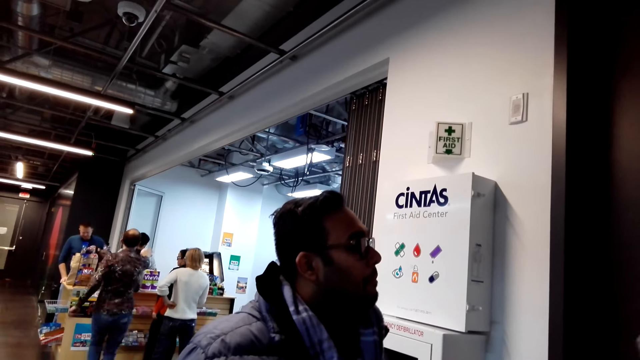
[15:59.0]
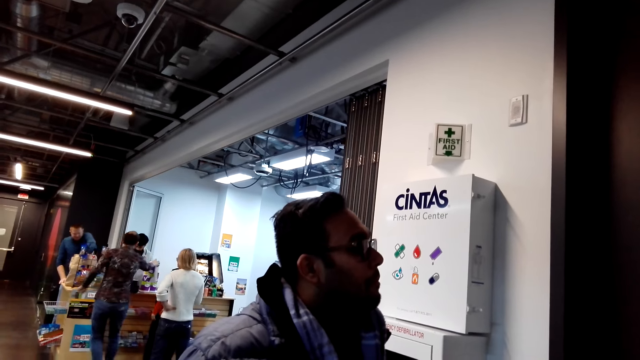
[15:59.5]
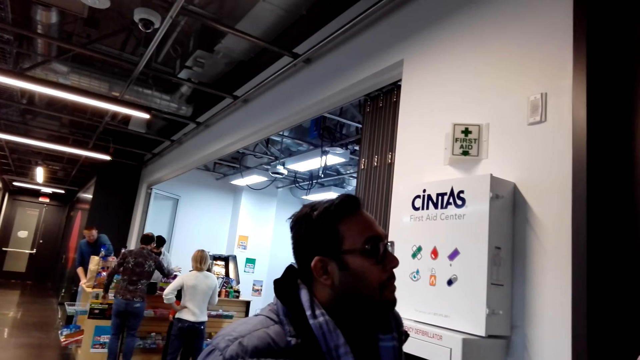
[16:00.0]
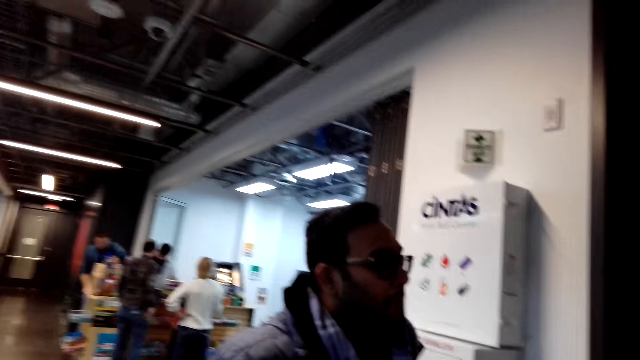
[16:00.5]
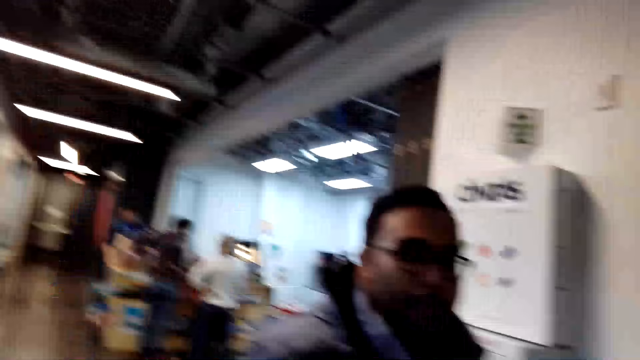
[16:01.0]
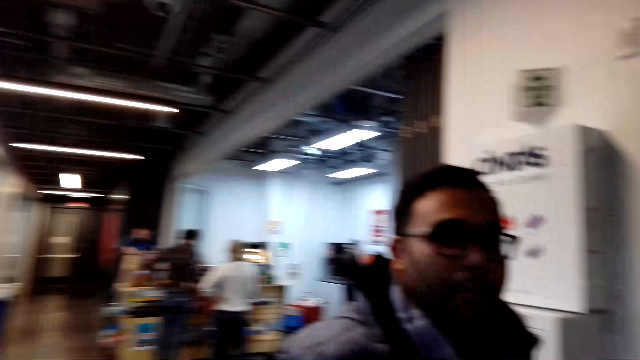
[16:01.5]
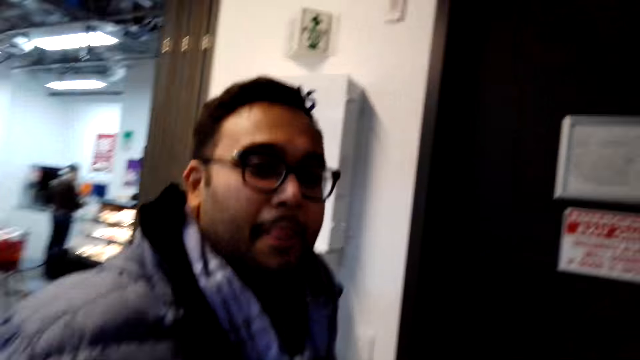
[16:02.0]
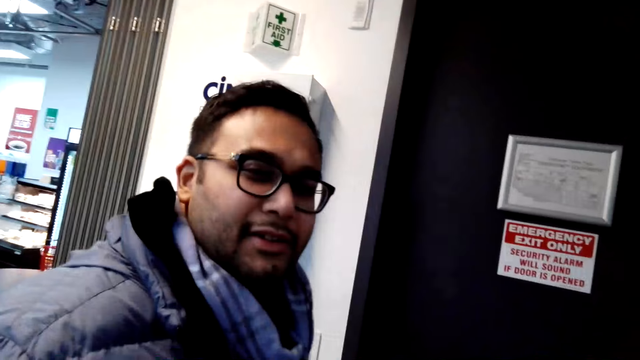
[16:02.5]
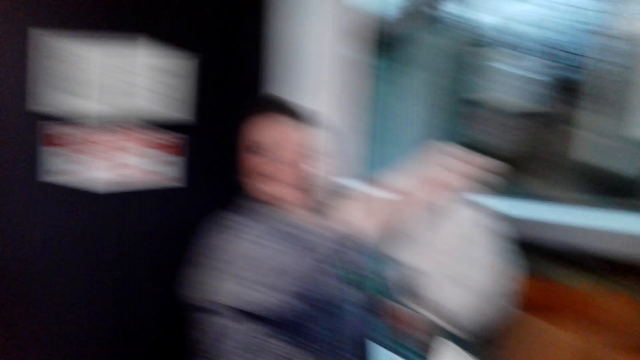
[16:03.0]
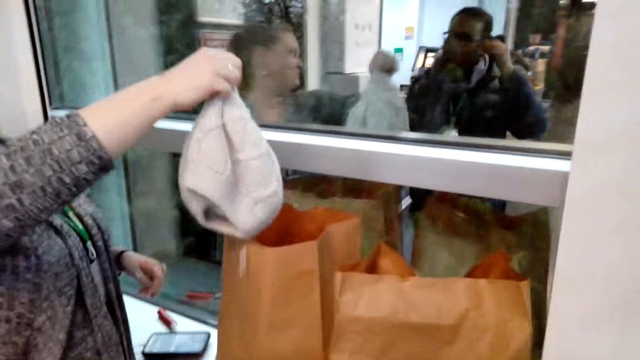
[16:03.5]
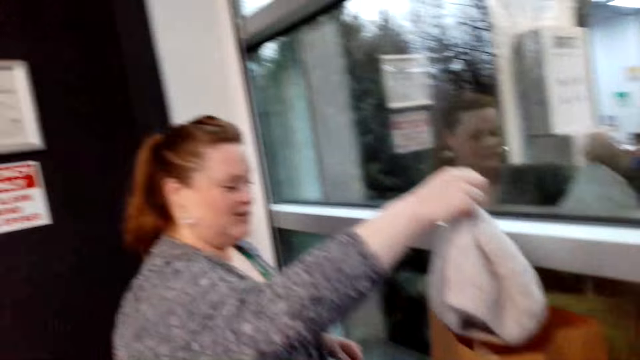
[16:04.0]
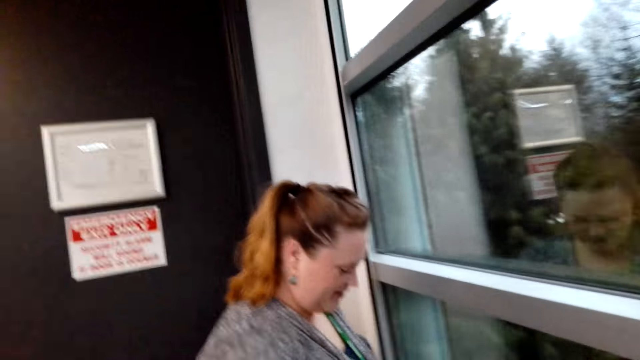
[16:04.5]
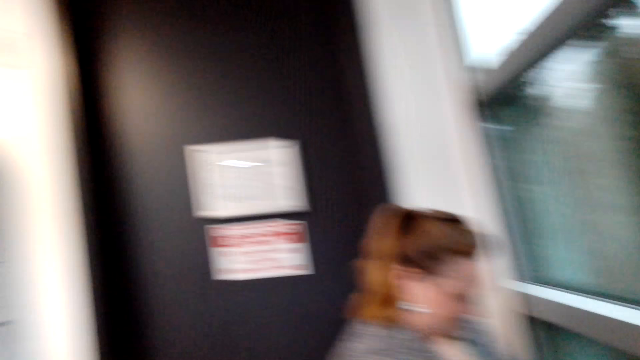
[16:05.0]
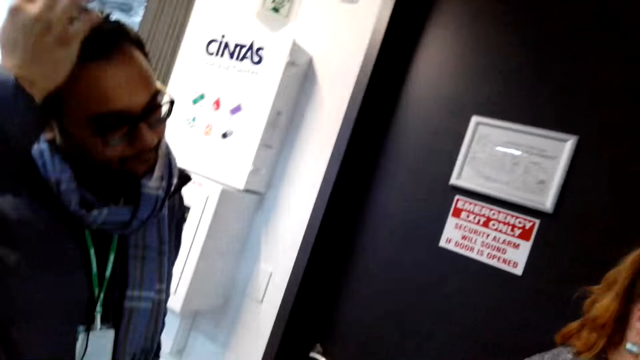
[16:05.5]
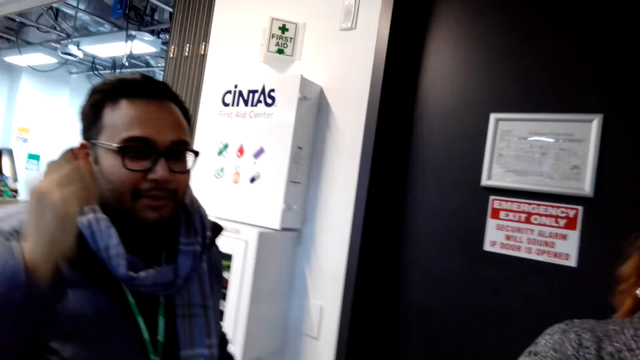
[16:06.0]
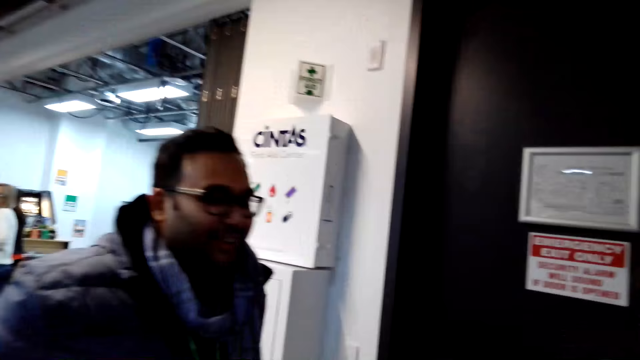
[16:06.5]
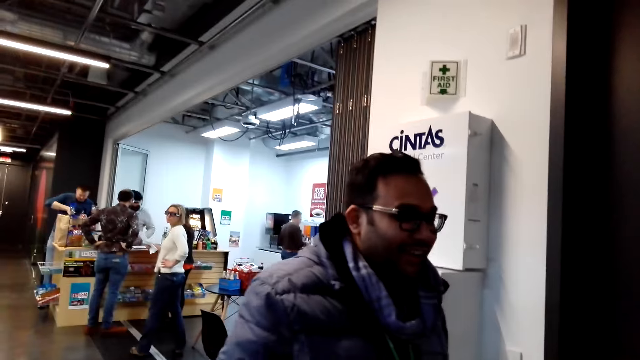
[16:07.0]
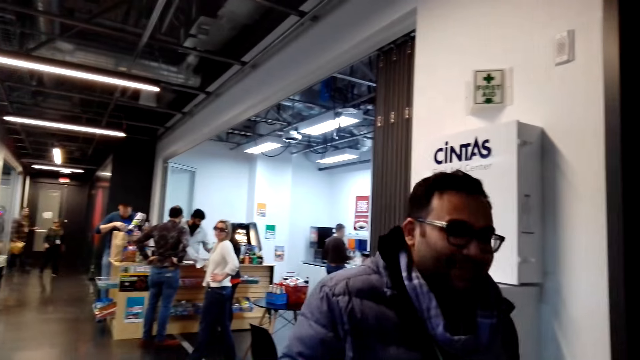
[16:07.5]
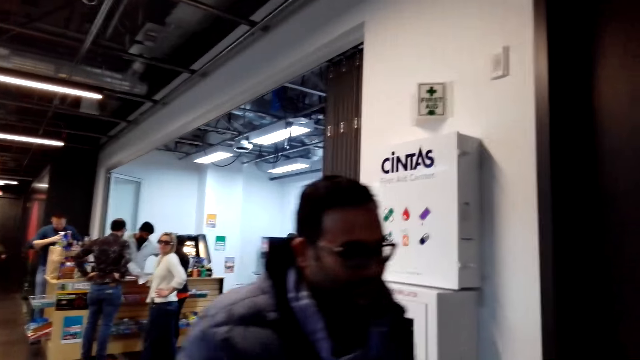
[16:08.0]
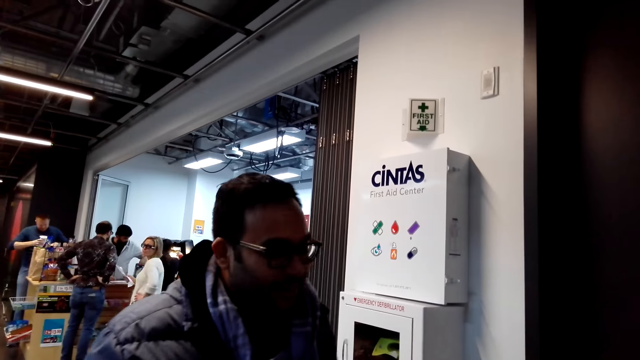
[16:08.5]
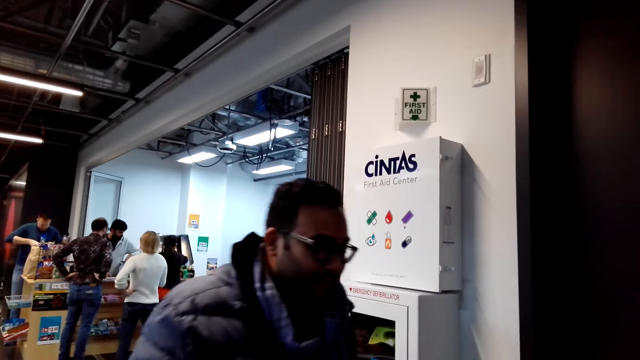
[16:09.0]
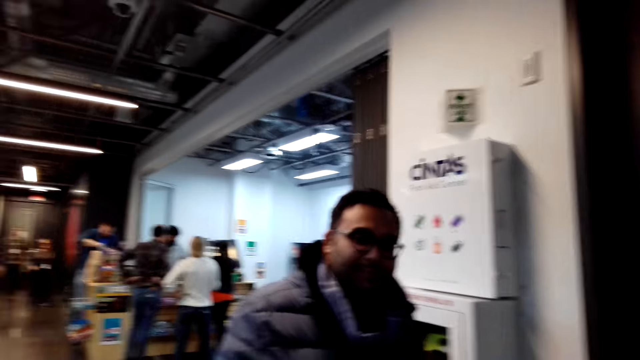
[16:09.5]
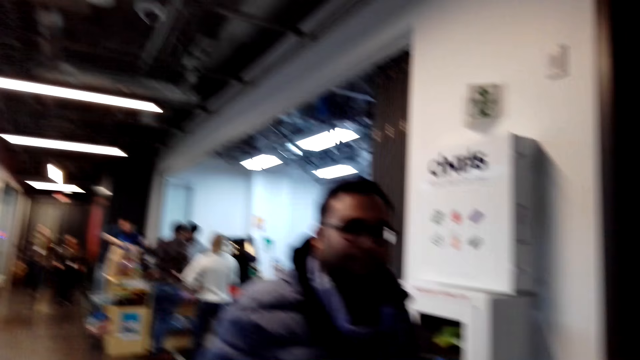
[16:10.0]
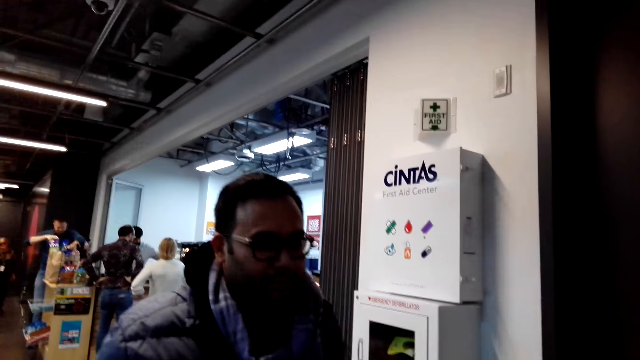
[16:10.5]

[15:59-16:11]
The woman puts the marvin in the paper. She drops the marvin hat. The camera wearer interacts with another man.

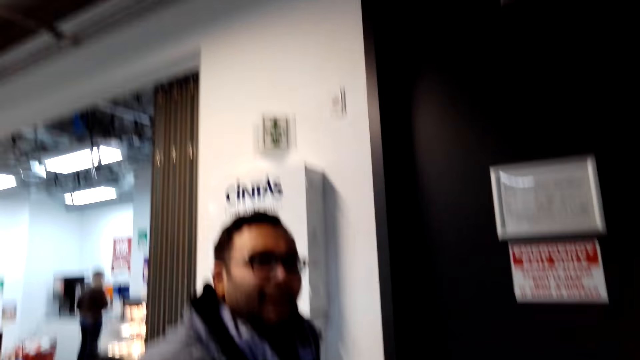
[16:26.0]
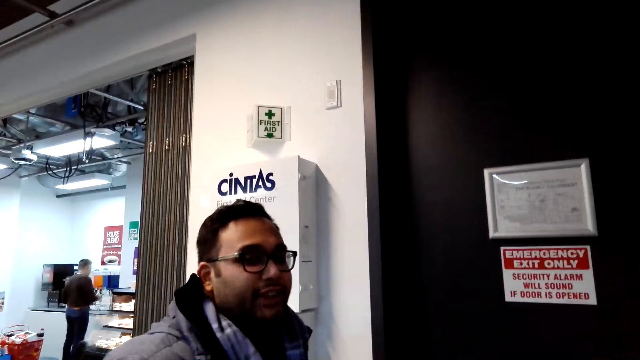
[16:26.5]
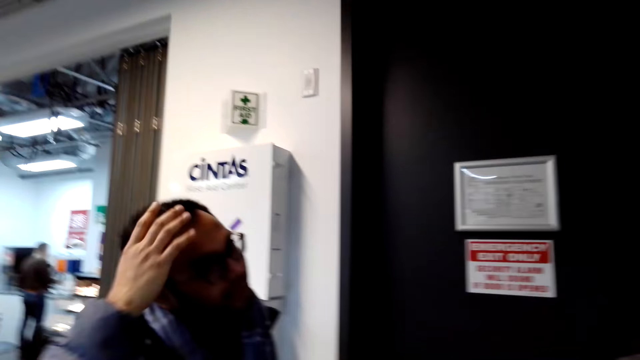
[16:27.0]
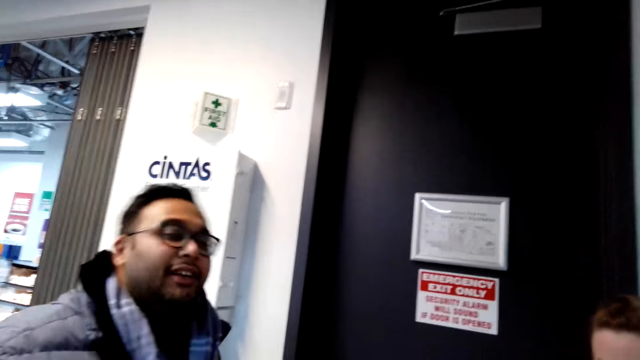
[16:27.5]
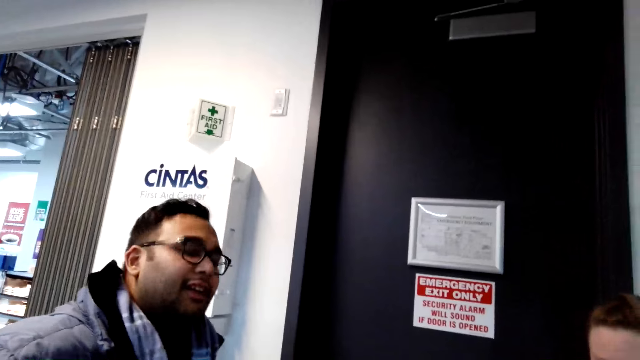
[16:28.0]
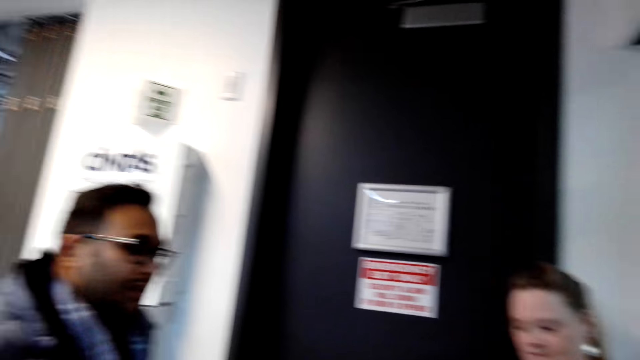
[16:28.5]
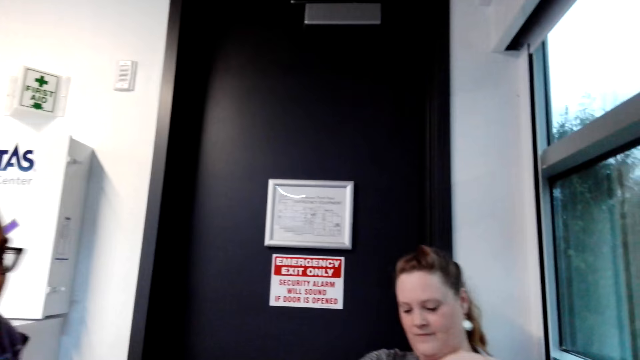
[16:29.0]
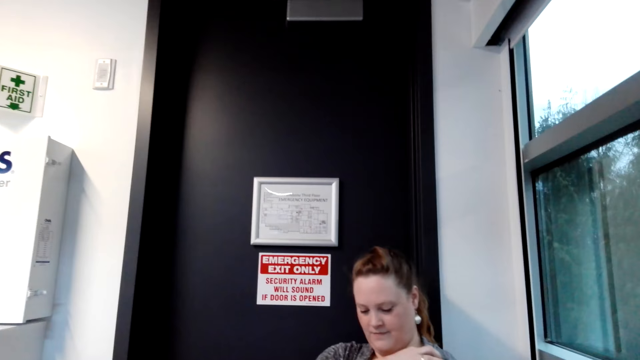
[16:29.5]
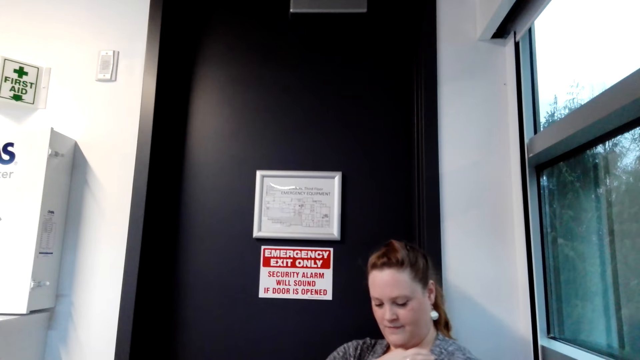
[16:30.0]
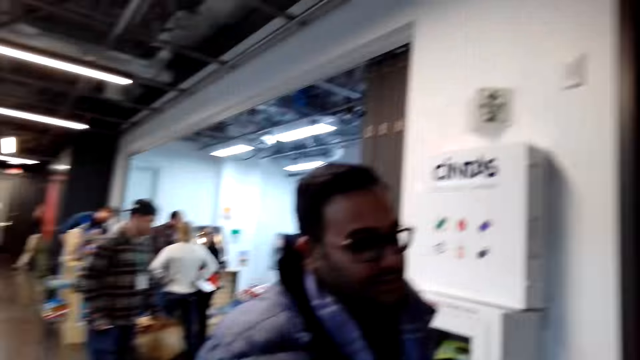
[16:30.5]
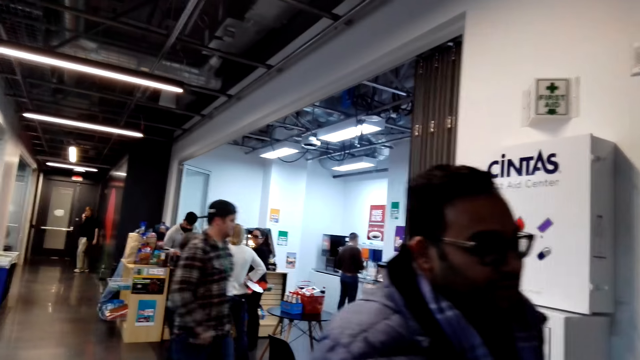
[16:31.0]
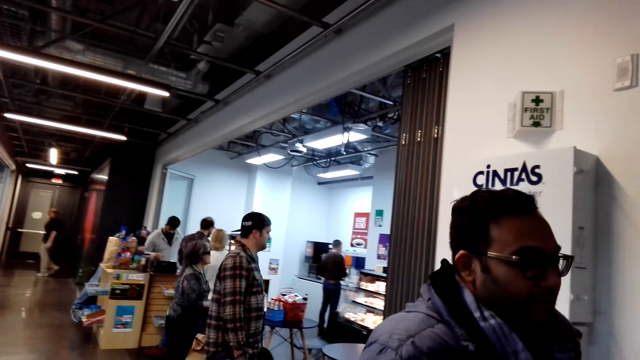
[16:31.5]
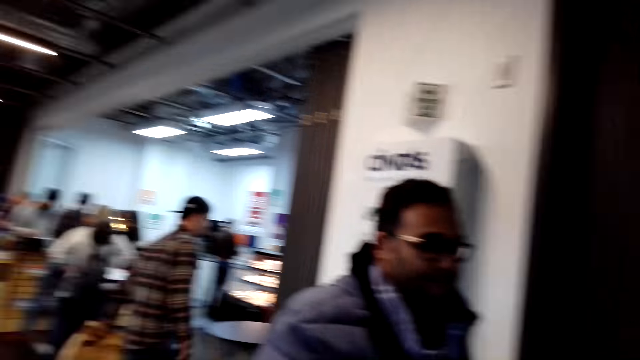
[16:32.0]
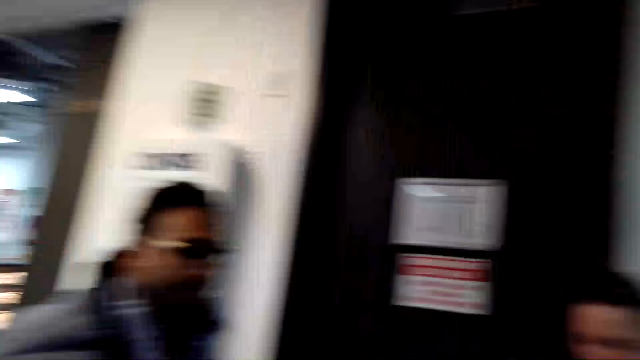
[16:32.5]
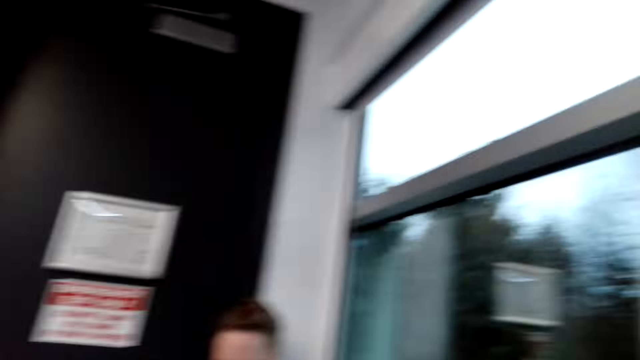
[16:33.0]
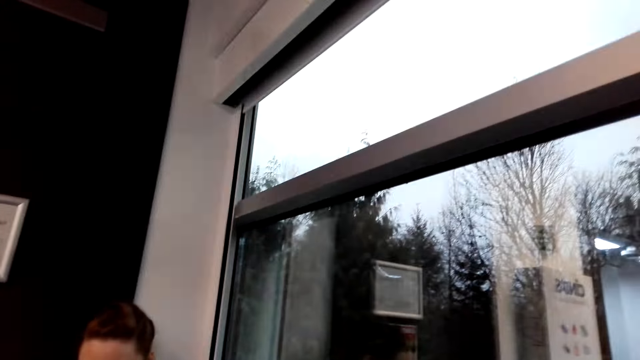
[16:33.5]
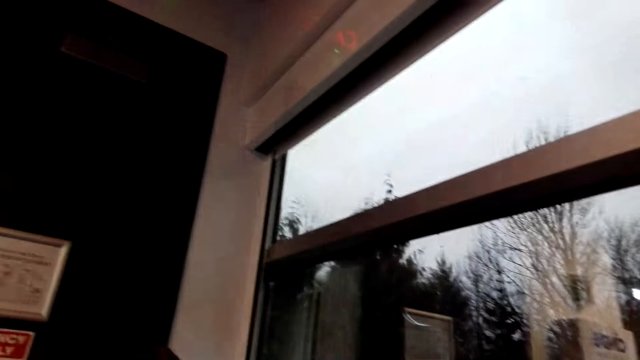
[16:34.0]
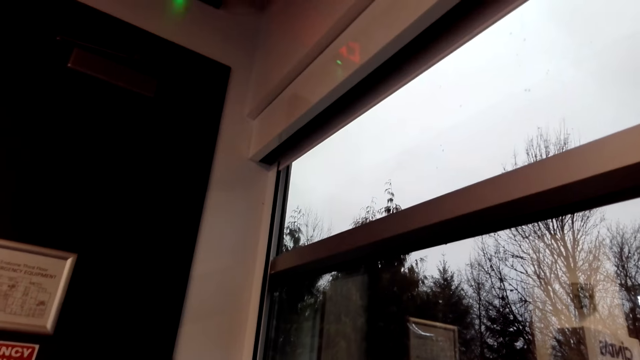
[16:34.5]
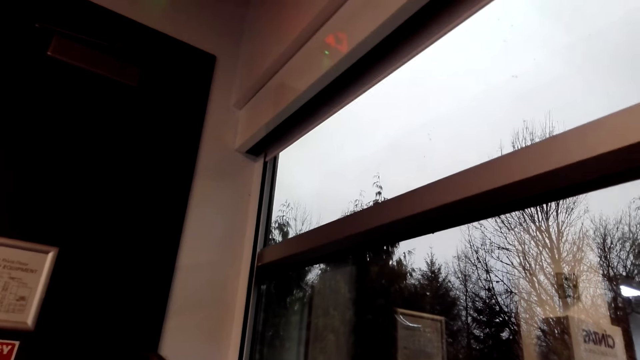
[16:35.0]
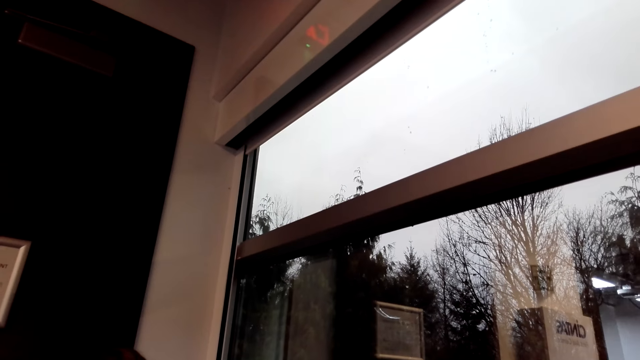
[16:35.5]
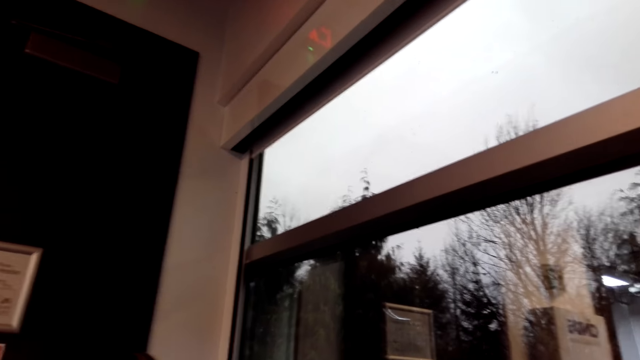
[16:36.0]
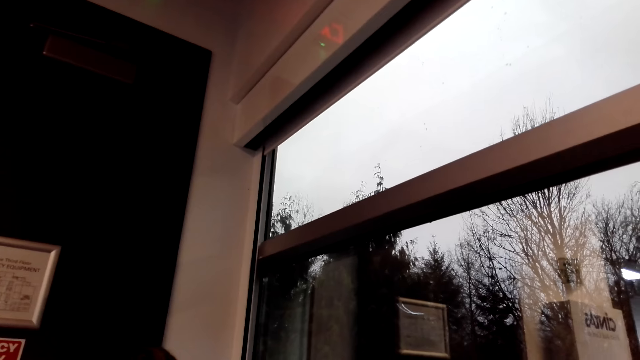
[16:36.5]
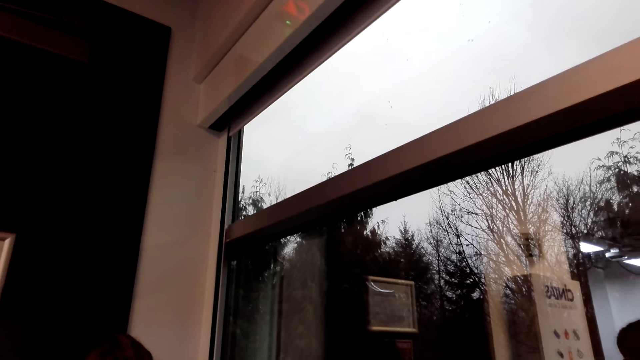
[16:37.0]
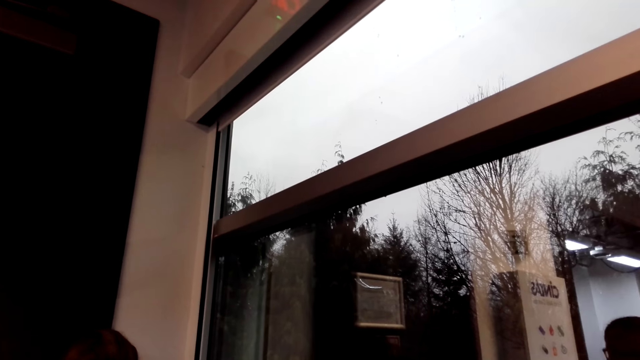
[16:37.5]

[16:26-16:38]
The man touches his head and makes gestures. The camera wearer looks around.
